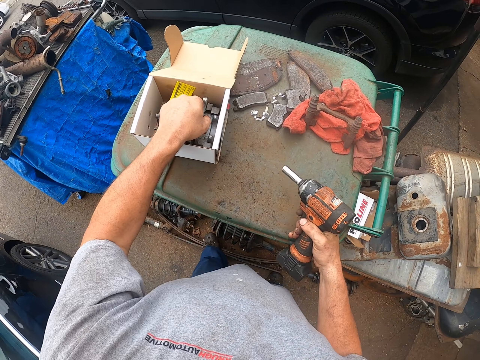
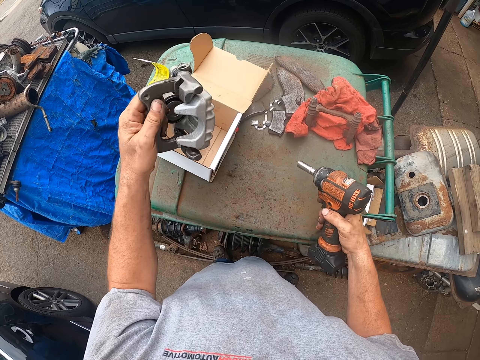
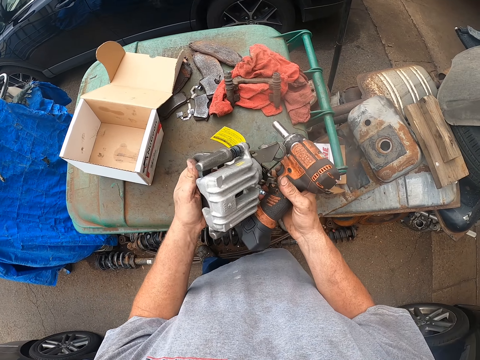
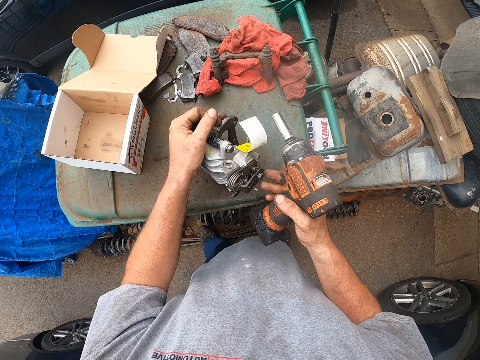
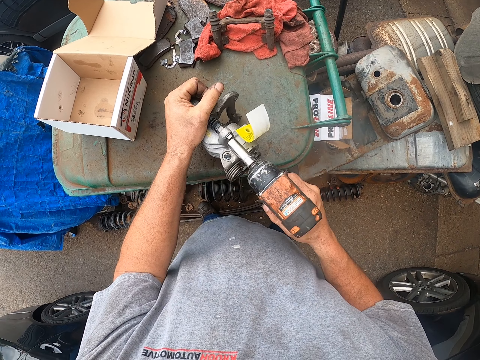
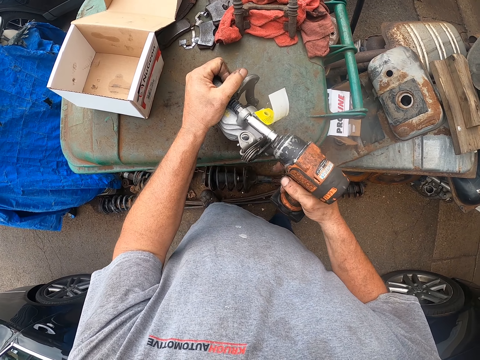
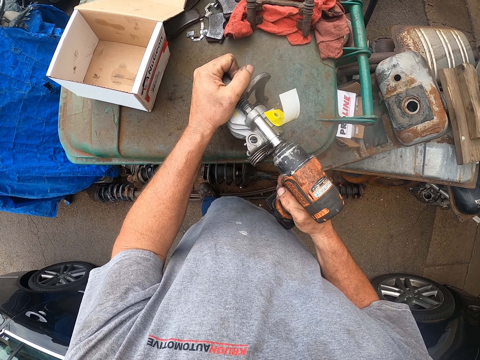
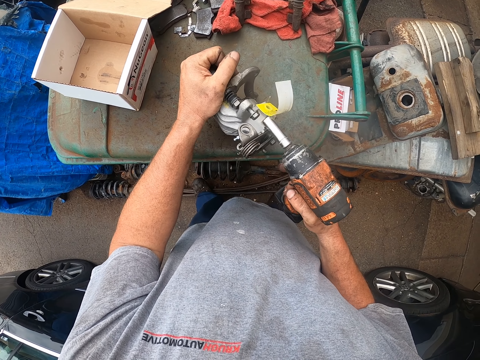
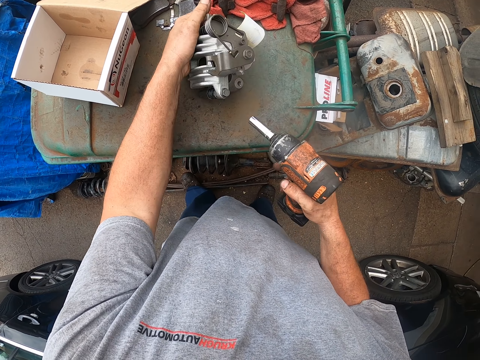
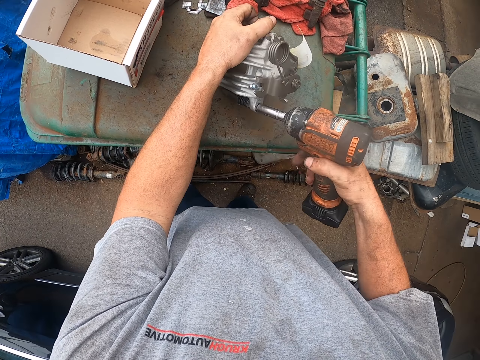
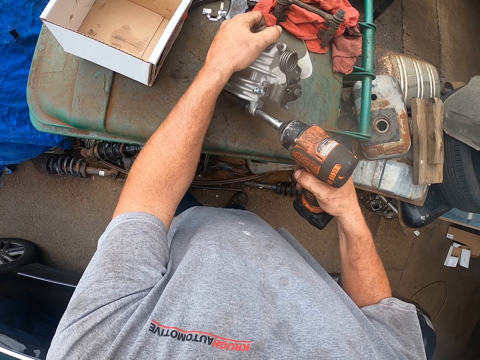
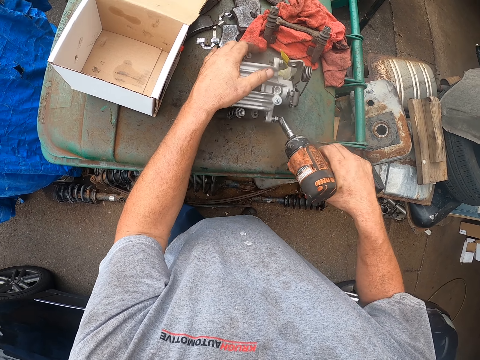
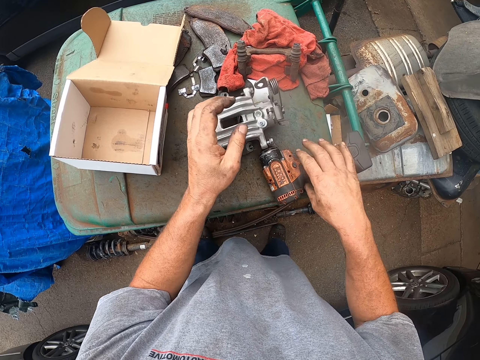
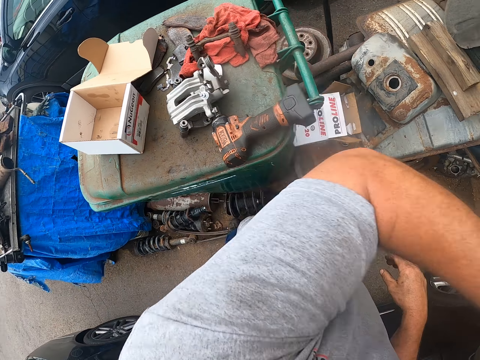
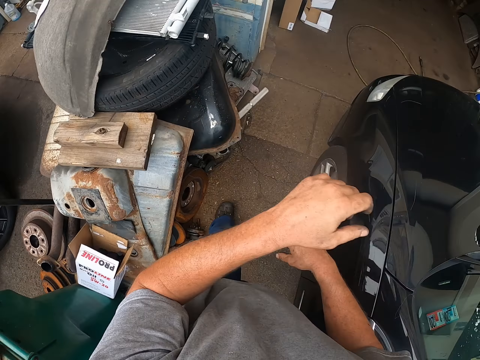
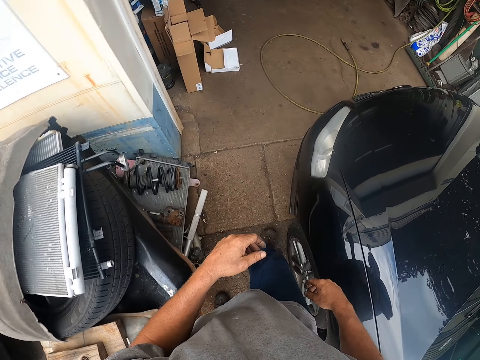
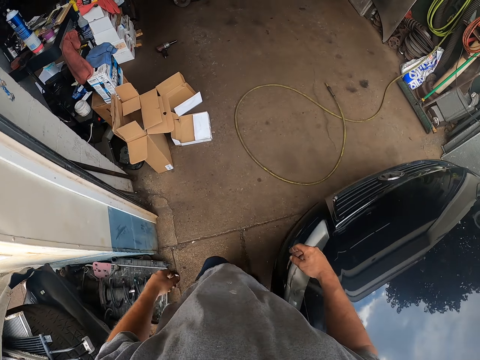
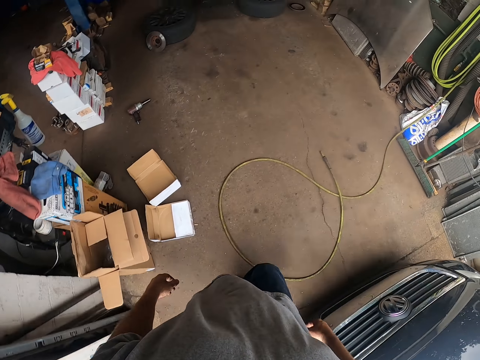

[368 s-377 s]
The camera wearer takes a brake caliper from the box. He puts the brake caliper on the dustbin. He loosens a screw in the spare part with the impact wrench. He puts the impact wrench on the dustbin. He touches part of his body. He lifts up the hand and lowers the hand. He walks around the garage.

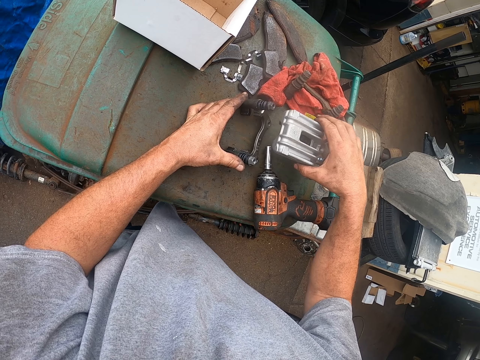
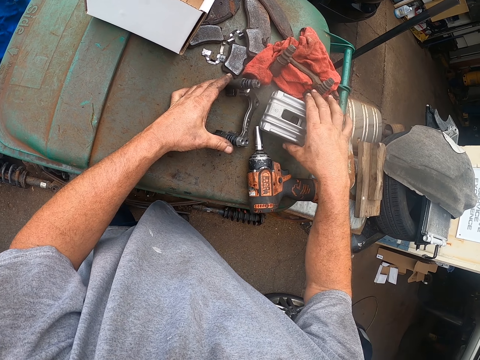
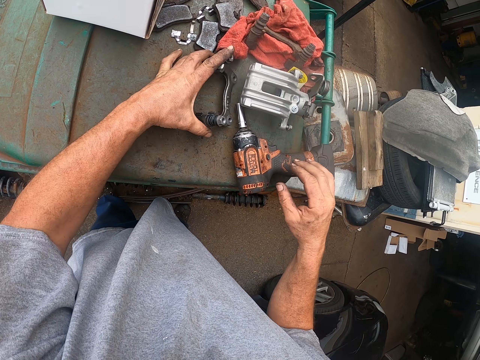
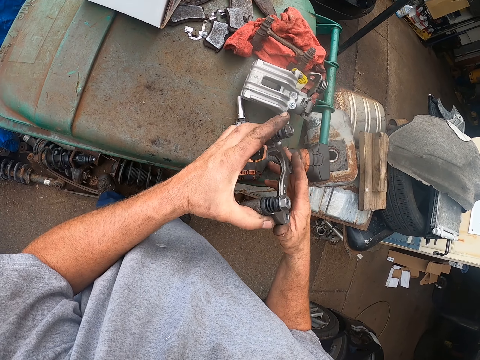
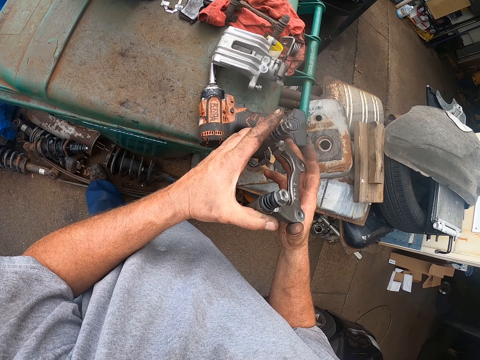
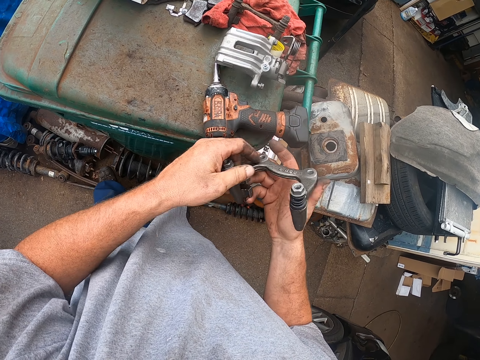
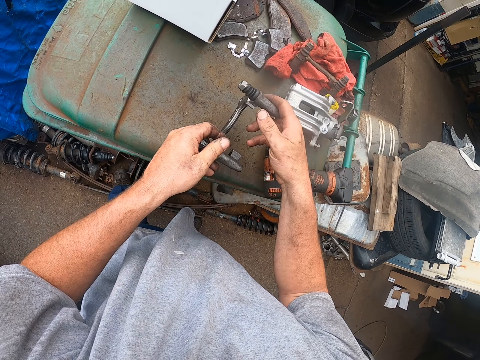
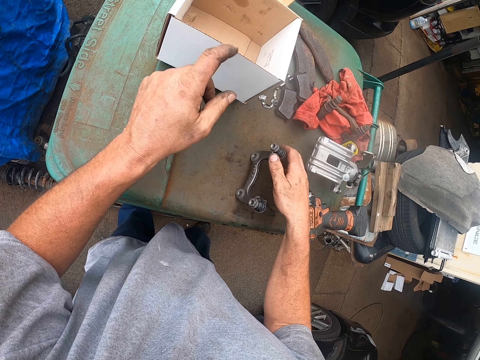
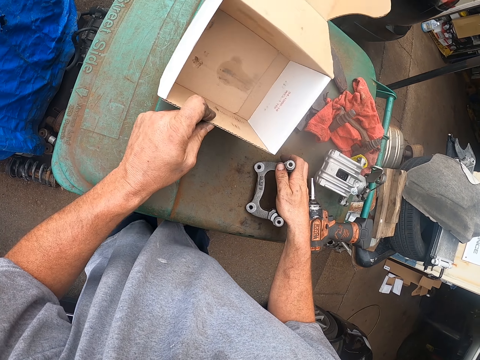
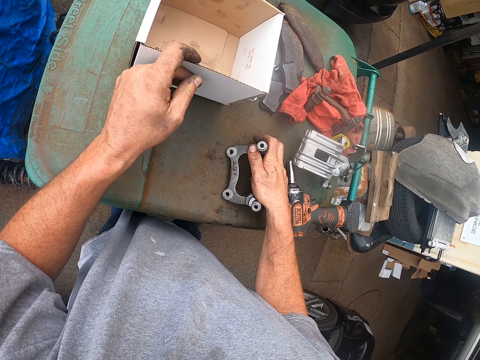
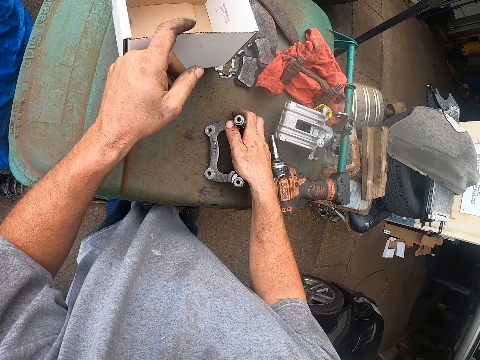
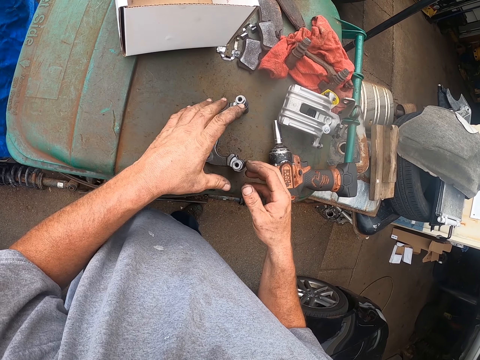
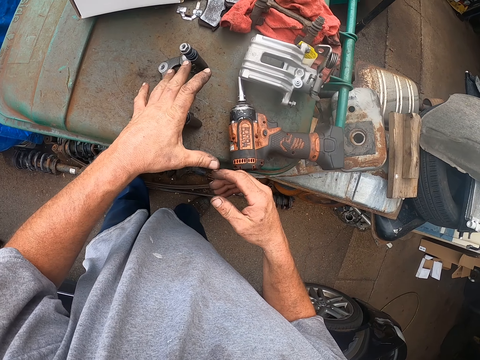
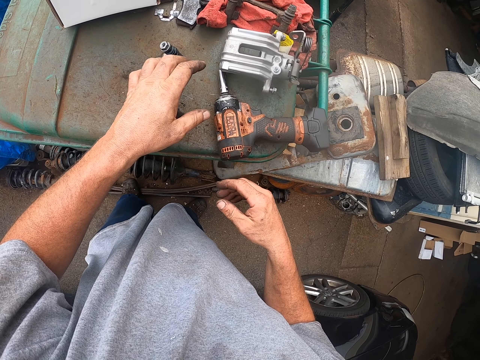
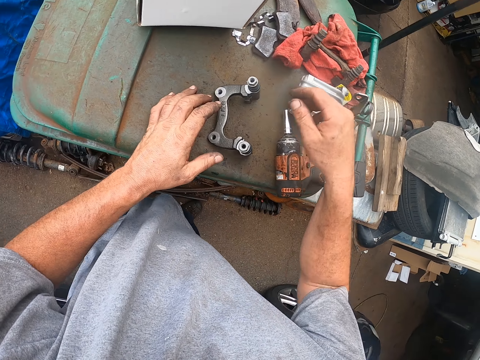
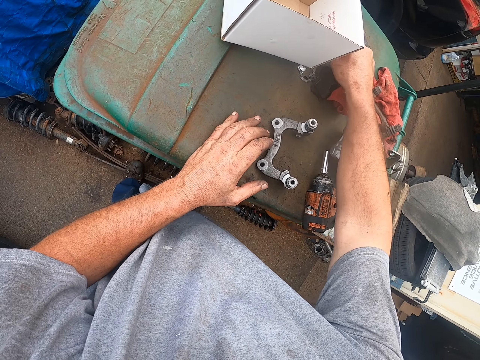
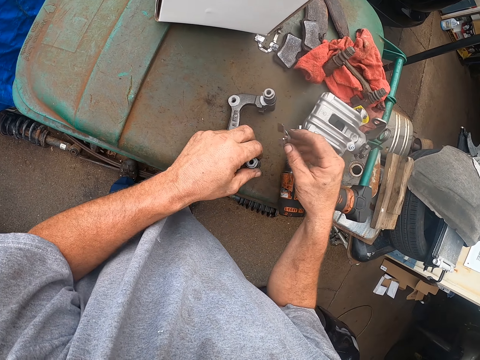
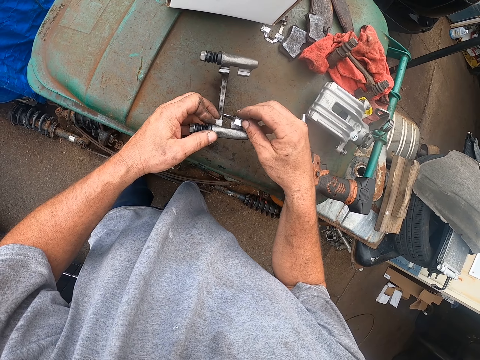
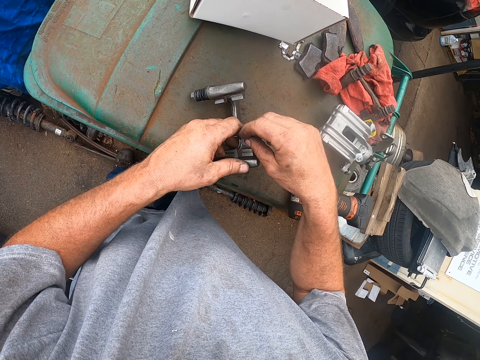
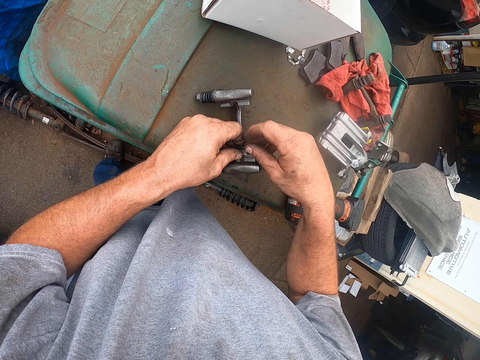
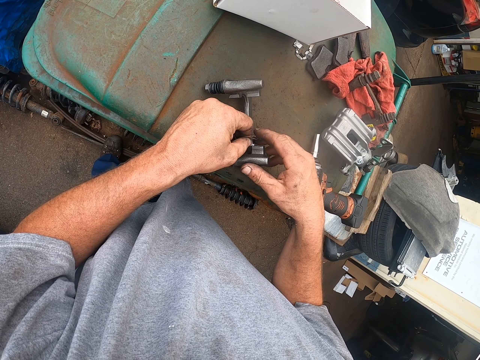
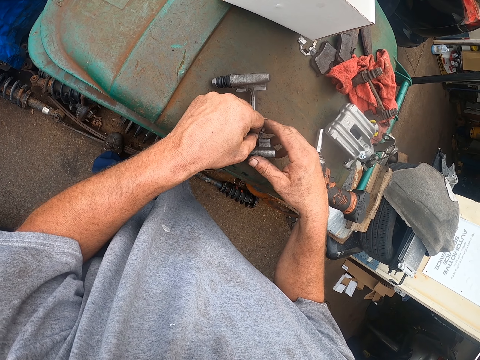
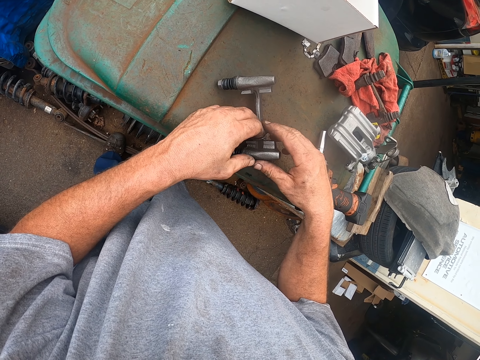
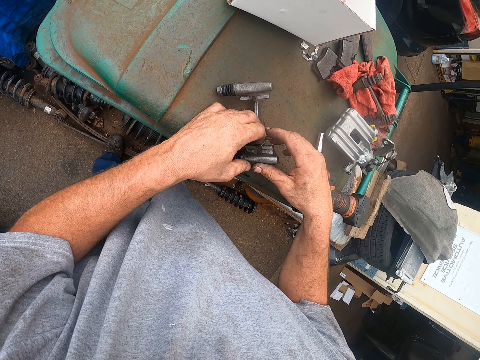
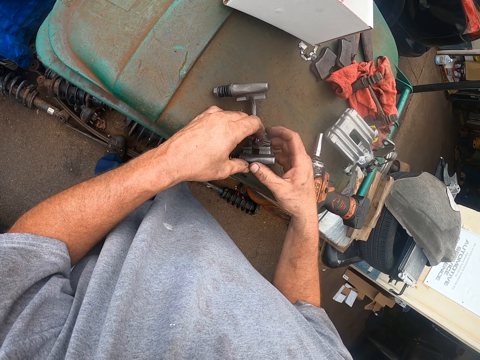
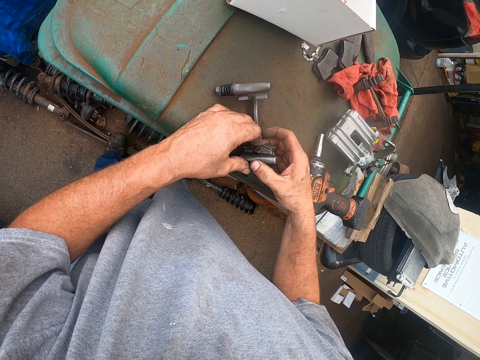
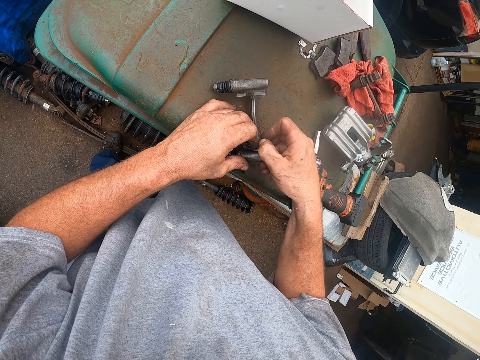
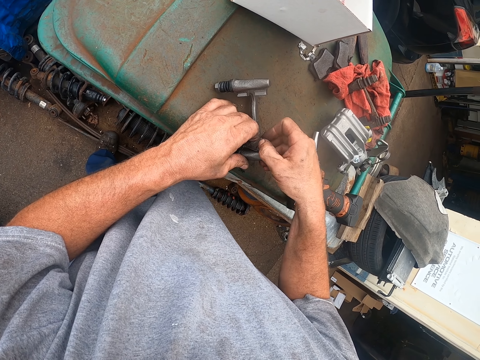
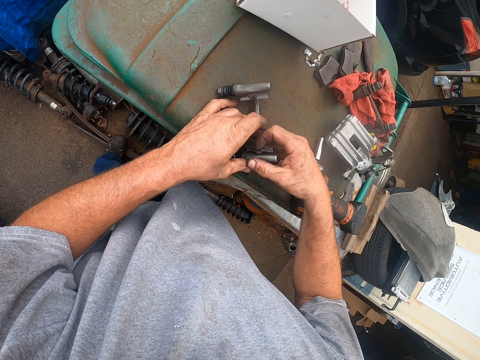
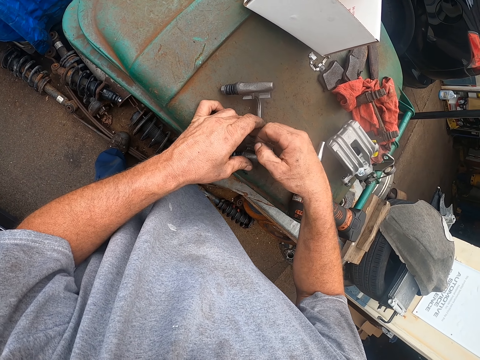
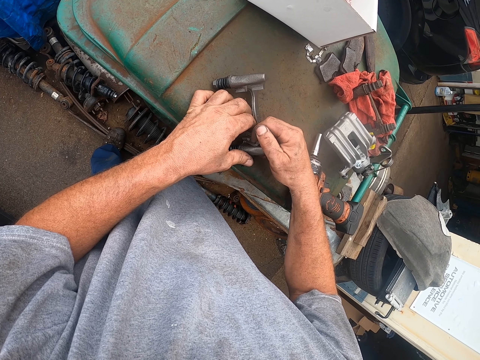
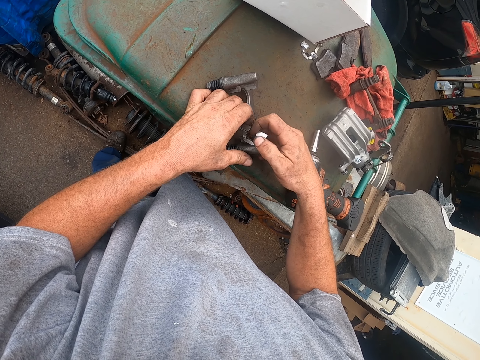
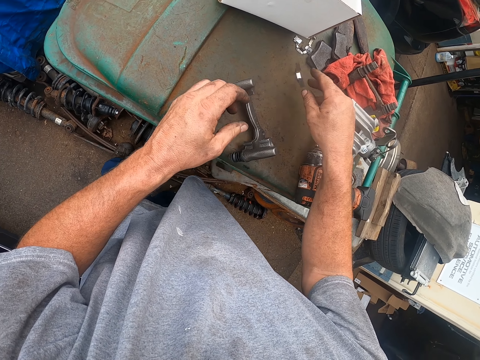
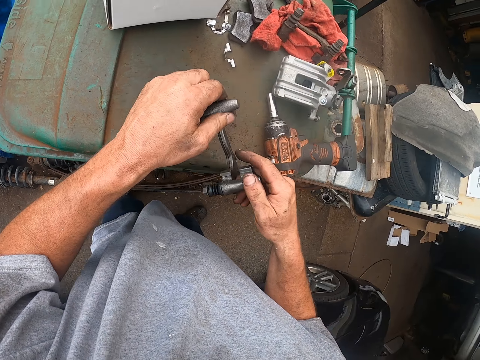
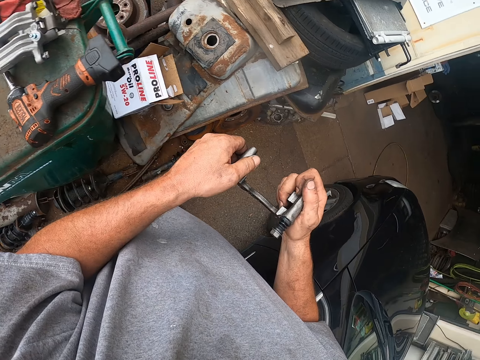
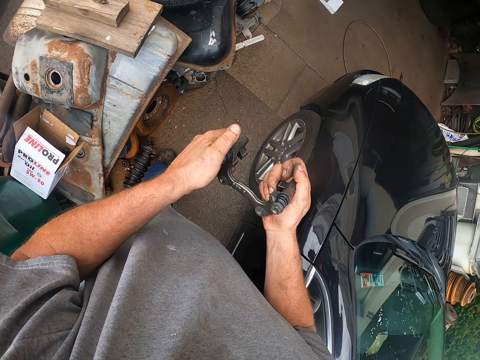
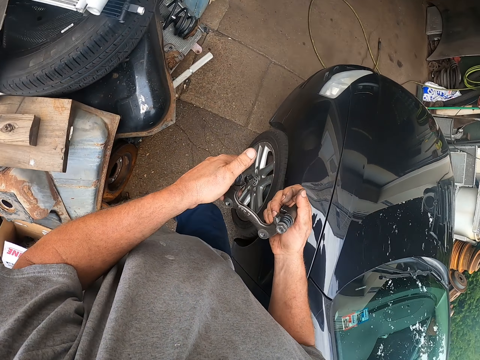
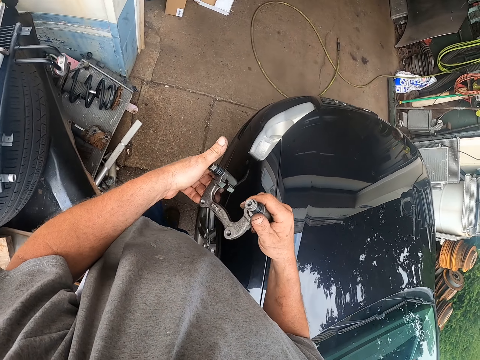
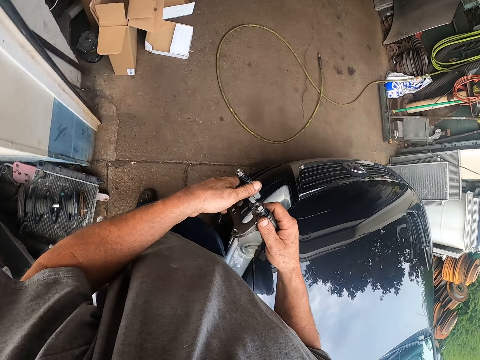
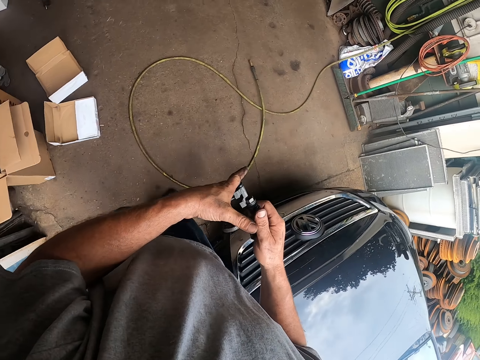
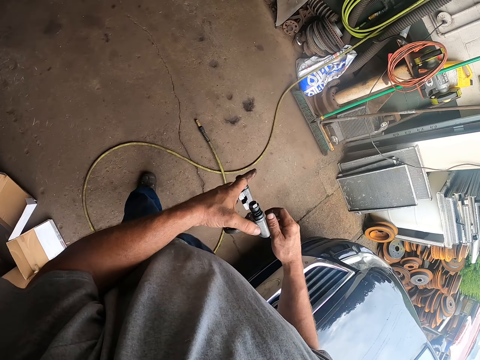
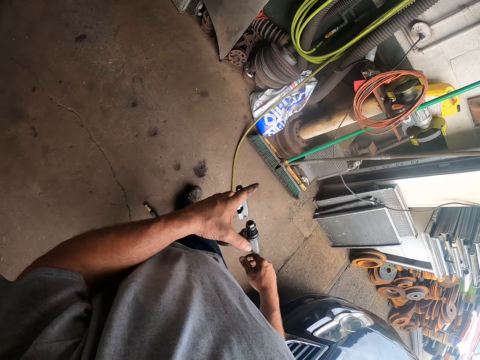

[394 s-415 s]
The camera wearer removes a brake caliper from a brake code. They put the brake caliper on the dustbin. They take the brake code from the dustbin and put the brake code on the dustbin. They pull a box. They take a brake pad from the dustbin. They attach the brake pad on the brake code. They remove the brake pad from the brake code. They throw the brake pad. They take a brake pad from the dustbin. They walk toward the car.
